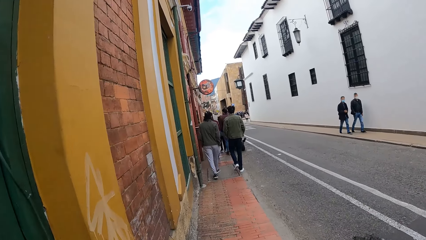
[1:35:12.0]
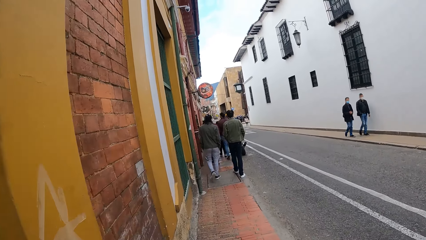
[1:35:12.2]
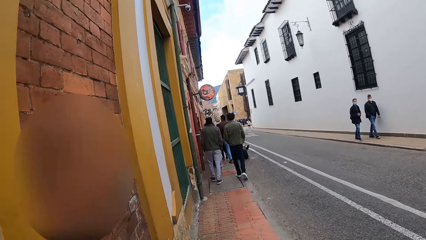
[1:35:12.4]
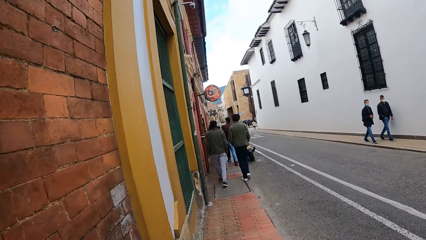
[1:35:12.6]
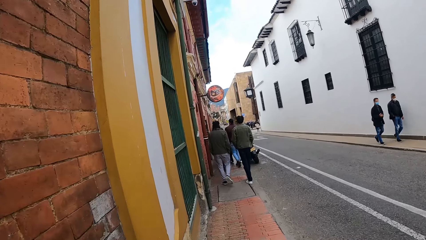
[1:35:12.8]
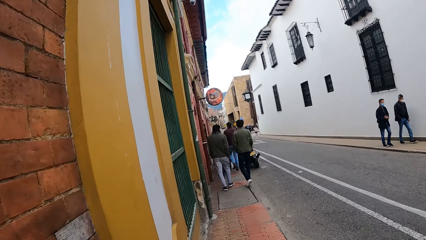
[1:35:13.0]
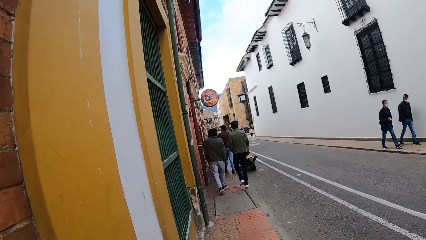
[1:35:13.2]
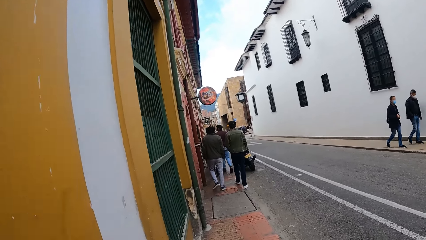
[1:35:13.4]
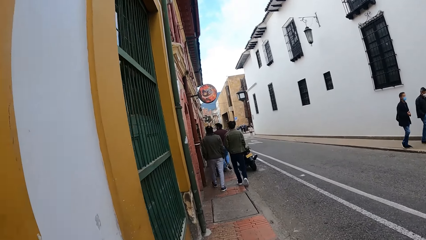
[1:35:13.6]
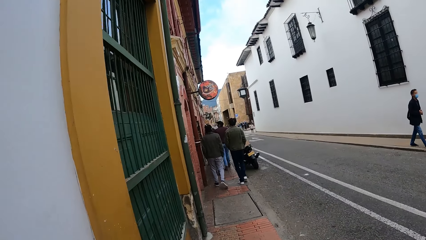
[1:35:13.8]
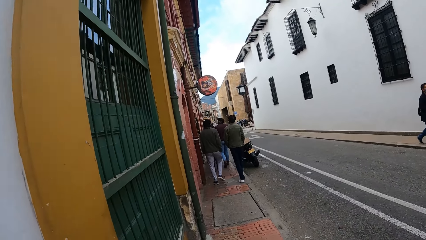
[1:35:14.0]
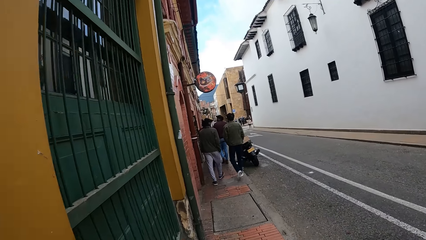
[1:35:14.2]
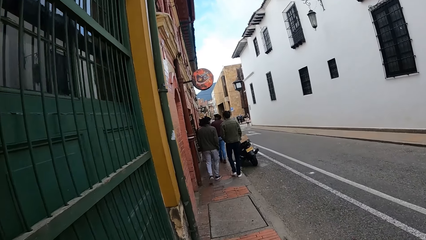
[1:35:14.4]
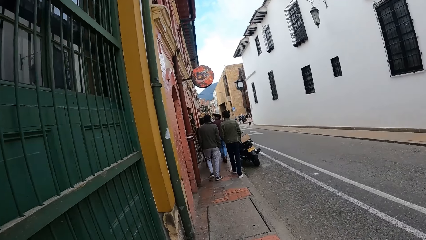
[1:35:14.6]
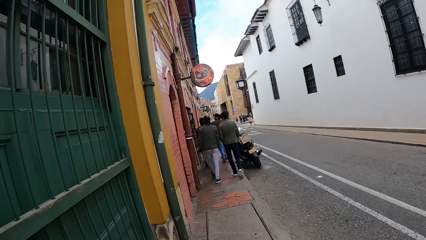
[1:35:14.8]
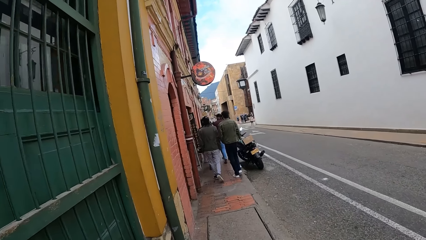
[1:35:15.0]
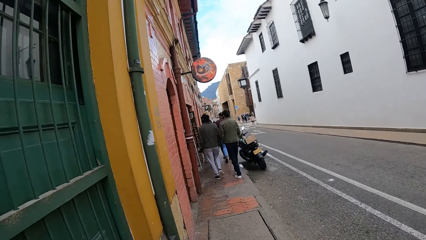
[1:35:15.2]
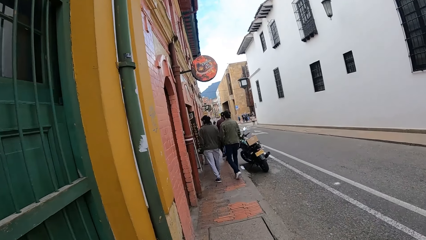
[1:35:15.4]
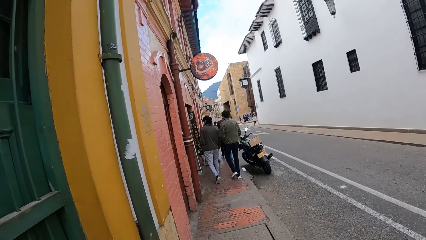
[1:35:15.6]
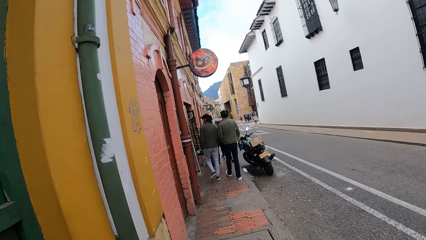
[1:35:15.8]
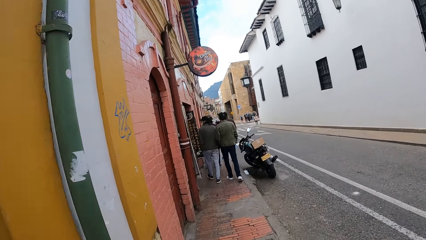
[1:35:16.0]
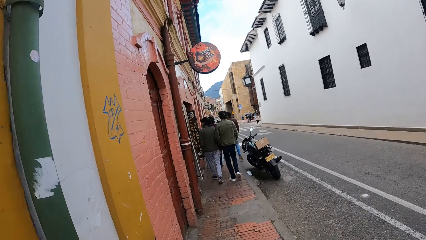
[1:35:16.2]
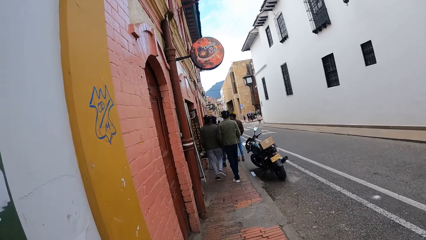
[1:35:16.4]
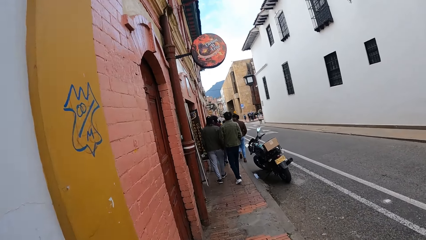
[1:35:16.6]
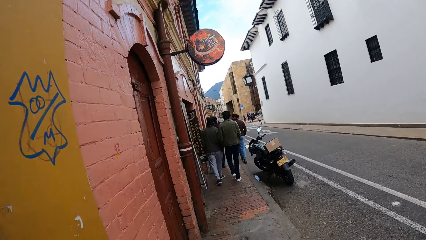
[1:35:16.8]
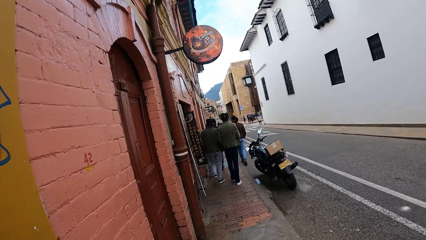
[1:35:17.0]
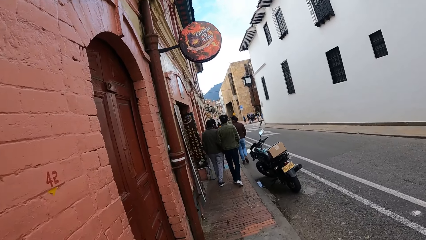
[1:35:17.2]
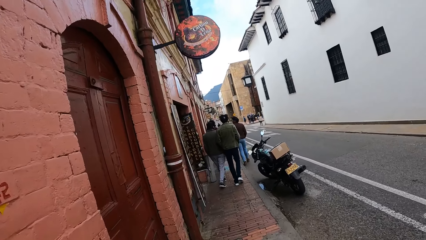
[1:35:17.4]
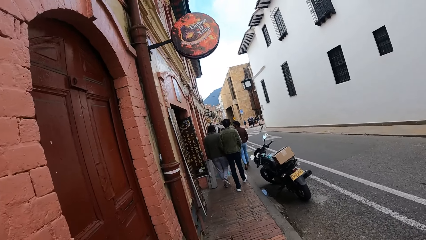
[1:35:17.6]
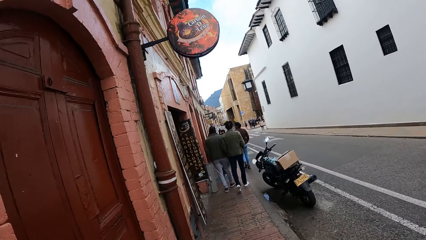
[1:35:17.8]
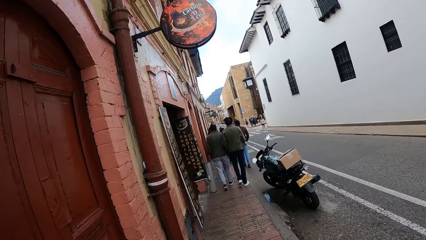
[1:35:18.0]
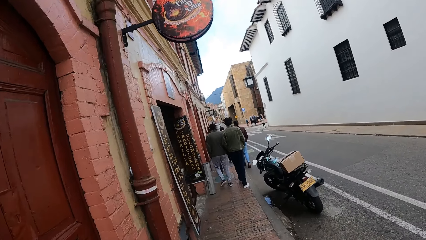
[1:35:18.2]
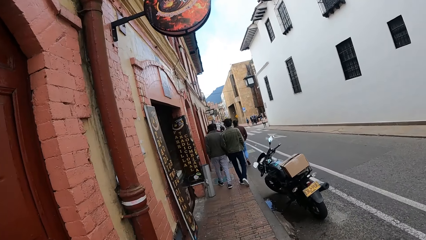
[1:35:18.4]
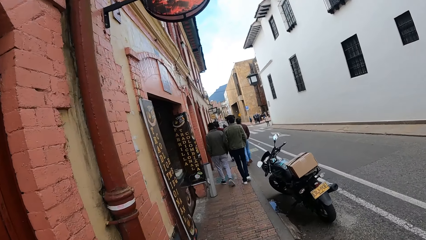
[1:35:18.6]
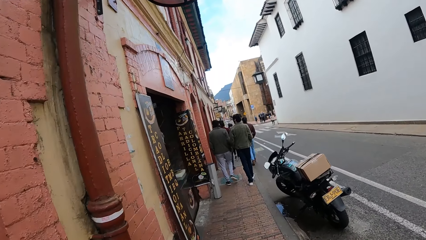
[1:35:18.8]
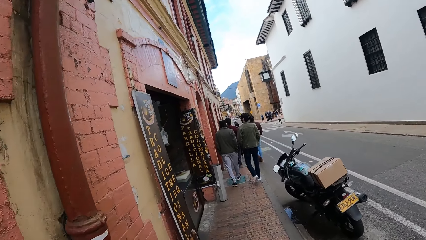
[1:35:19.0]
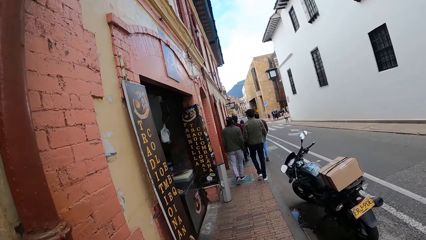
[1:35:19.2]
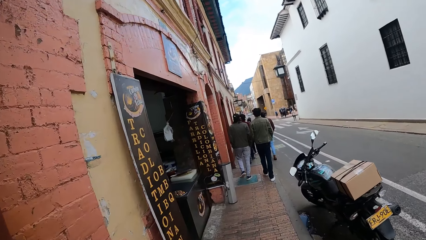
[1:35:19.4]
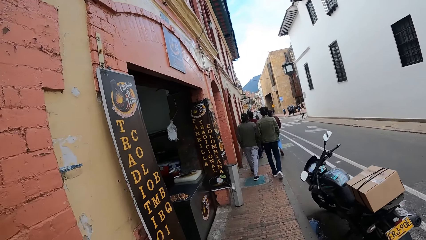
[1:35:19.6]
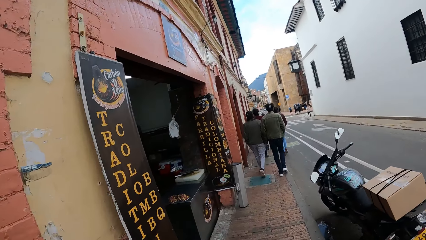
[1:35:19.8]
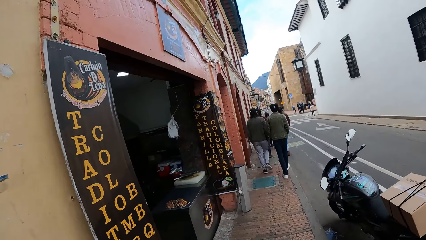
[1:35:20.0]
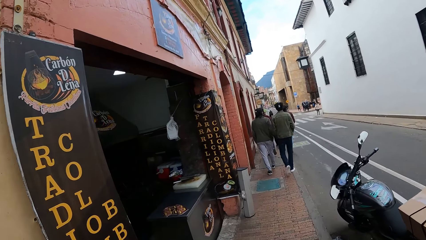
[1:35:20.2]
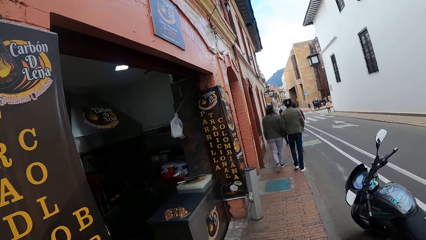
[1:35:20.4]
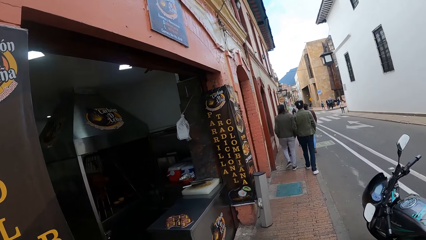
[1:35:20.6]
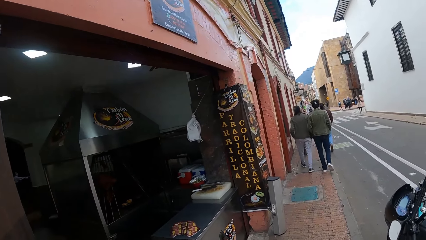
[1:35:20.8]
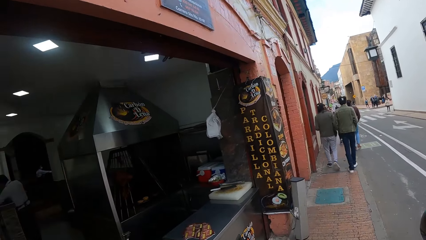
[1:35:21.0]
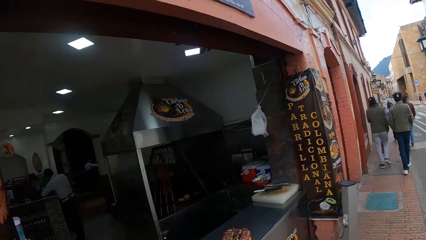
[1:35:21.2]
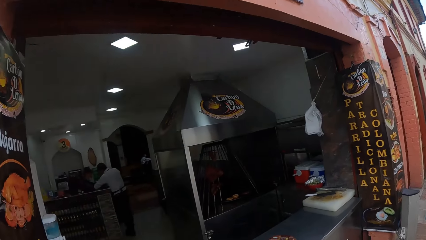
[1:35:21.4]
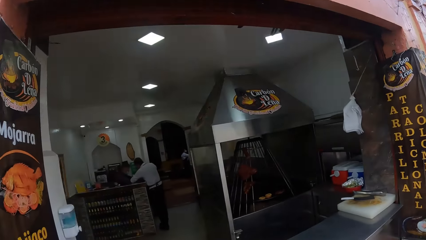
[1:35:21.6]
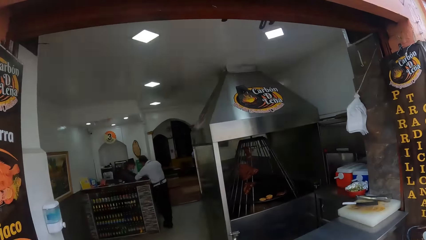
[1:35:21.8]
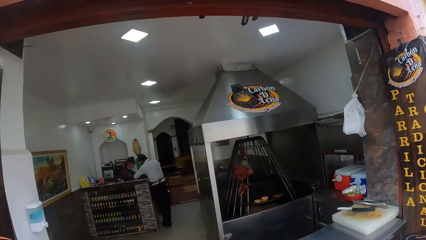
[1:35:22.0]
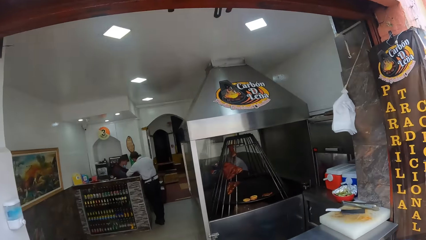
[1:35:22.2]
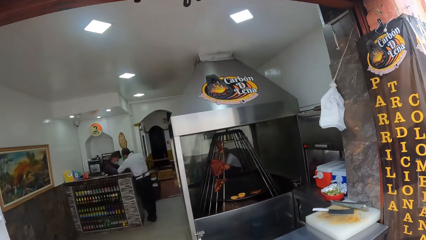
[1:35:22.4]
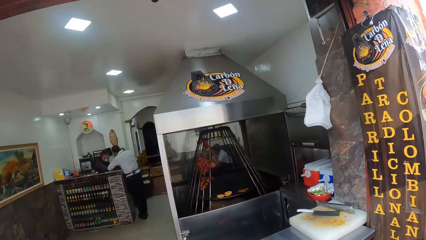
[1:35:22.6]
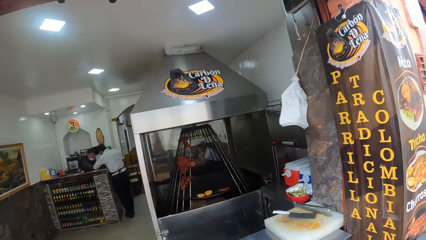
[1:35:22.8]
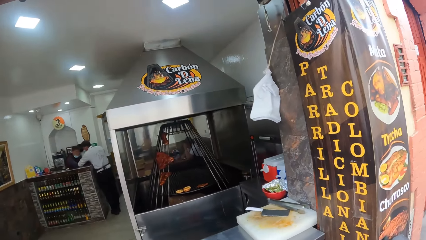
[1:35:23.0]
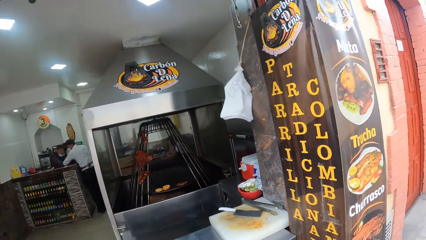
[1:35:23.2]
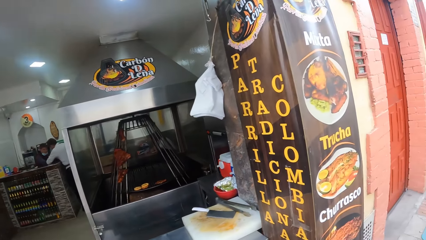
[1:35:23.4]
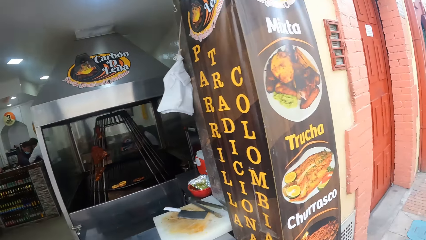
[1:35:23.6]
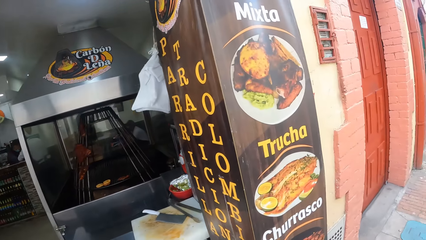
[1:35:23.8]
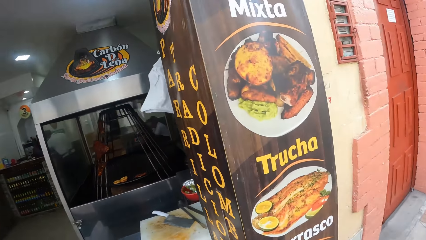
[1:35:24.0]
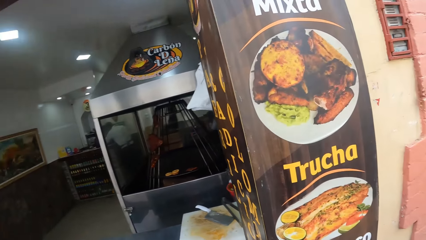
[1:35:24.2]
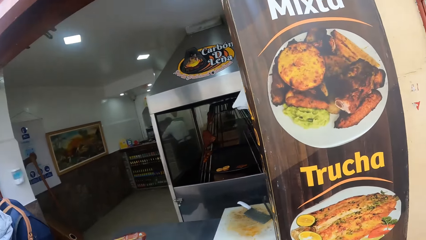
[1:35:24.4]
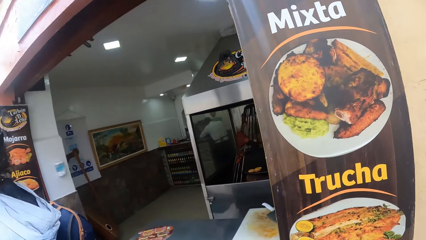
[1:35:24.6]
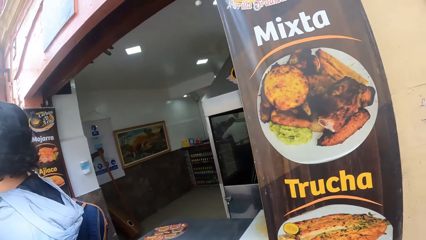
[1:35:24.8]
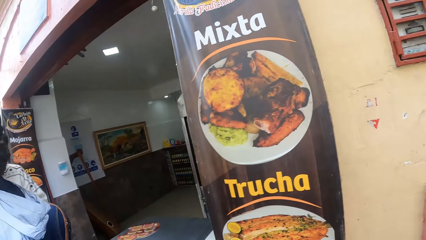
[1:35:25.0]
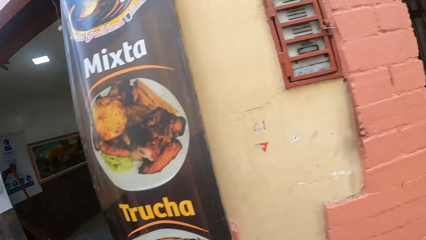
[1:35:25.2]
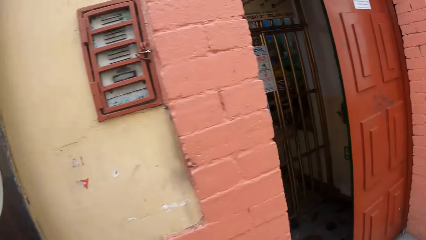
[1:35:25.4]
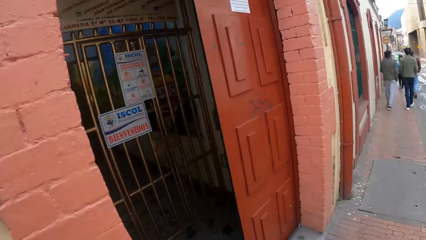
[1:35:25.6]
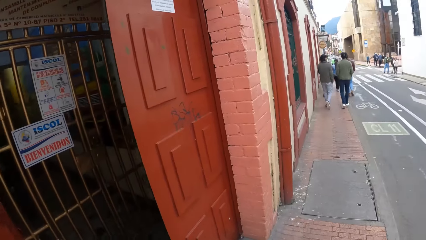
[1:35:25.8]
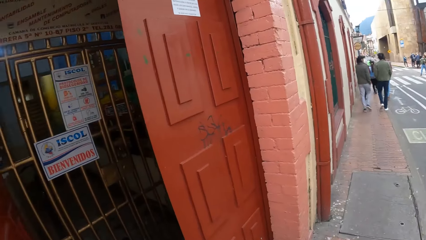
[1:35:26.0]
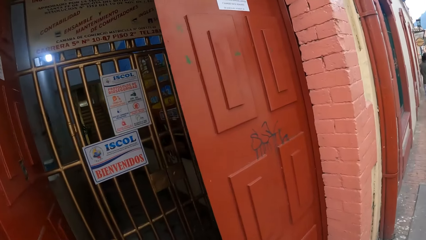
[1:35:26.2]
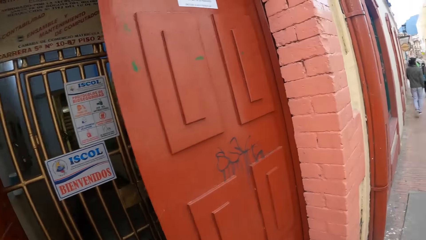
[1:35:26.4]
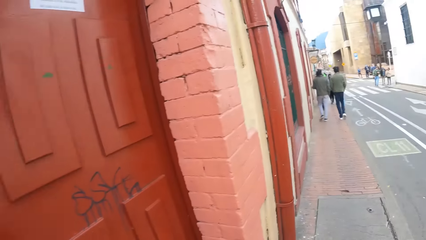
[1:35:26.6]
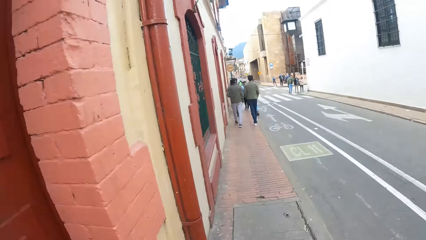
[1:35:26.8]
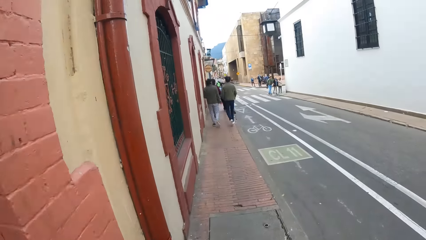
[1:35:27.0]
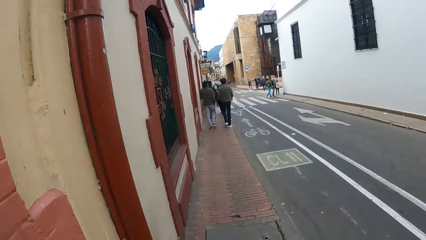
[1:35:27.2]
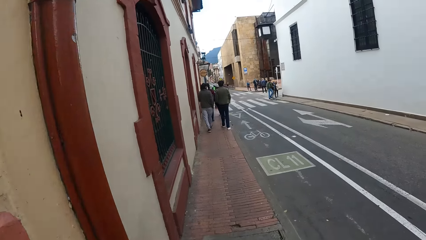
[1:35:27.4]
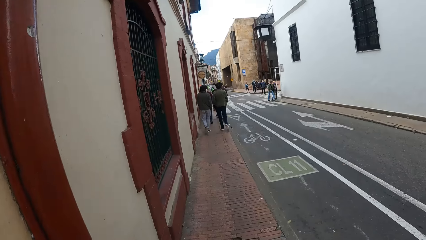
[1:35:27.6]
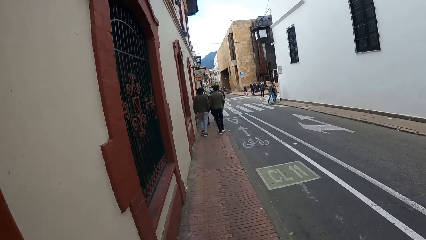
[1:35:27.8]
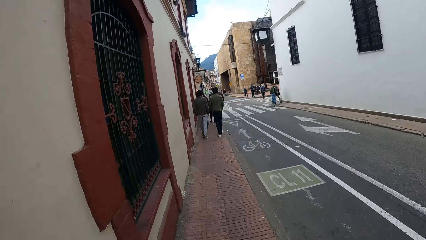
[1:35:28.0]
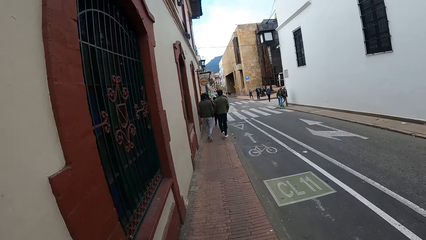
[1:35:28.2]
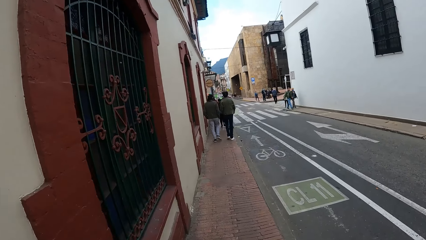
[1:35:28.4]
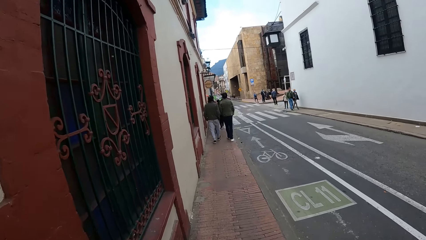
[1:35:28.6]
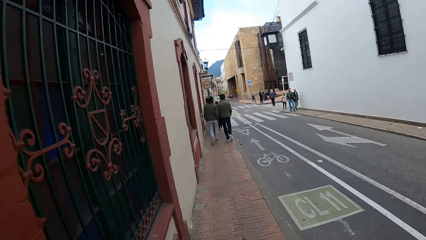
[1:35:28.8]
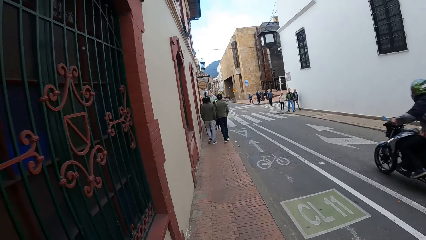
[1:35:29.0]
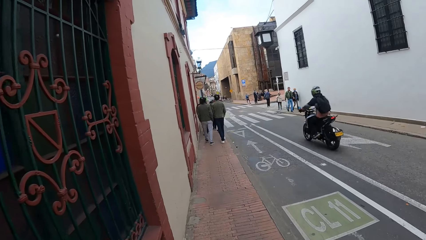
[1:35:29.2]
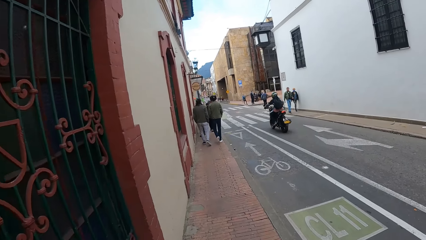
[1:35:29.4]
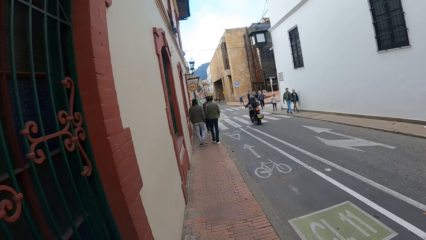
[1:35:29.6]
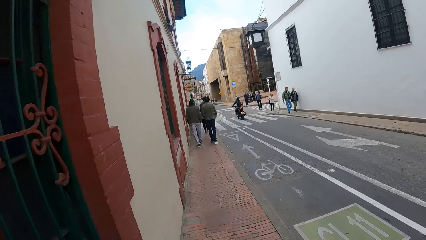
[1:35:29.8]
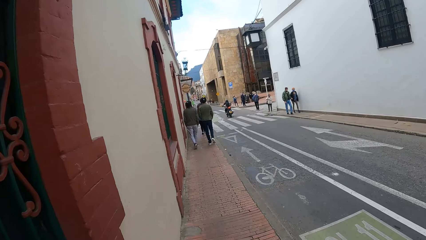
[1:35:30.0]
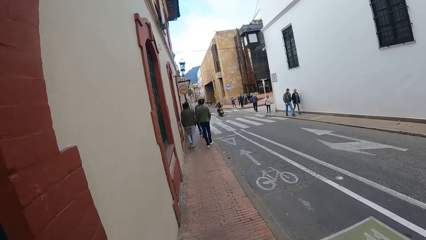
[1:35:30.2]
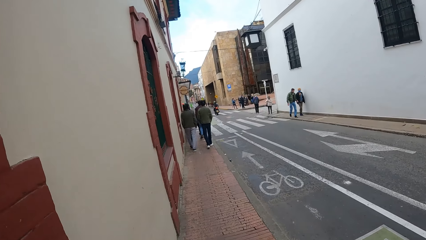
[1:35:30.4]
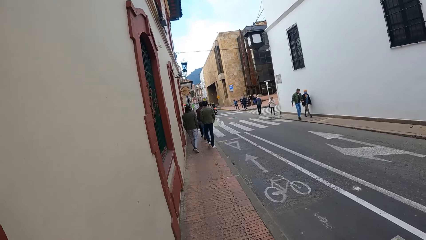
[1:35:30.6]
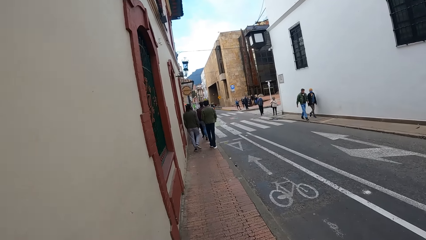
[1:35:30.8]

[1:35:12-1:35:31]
The camera wearer looks inside a food shop. They look at a poster and walk on a pavement.
